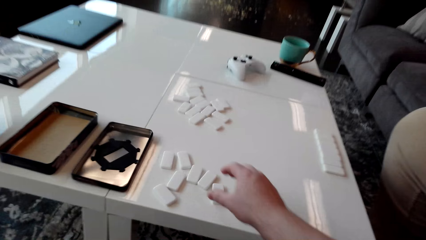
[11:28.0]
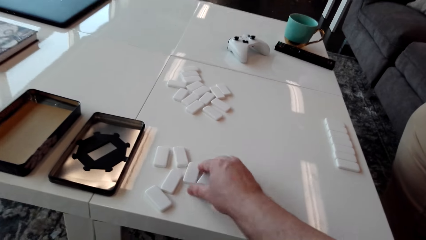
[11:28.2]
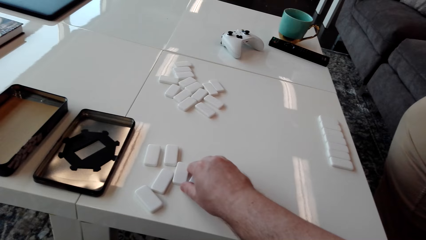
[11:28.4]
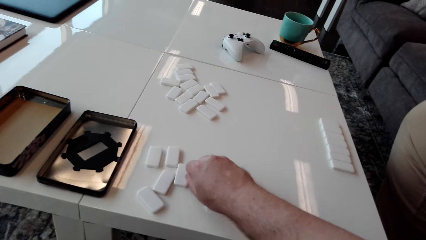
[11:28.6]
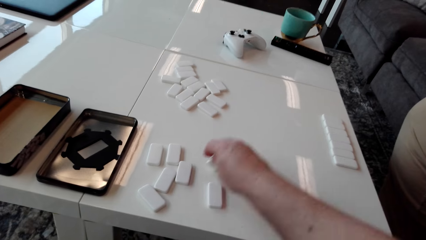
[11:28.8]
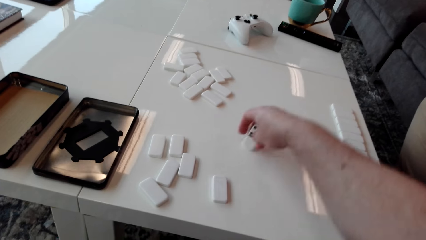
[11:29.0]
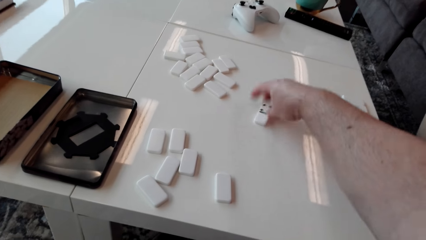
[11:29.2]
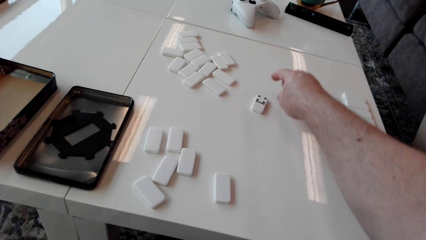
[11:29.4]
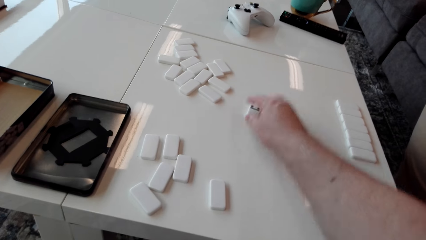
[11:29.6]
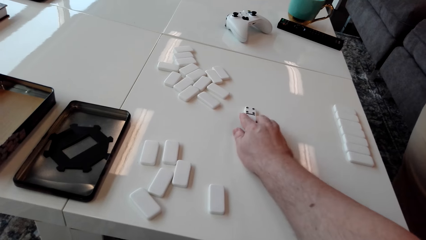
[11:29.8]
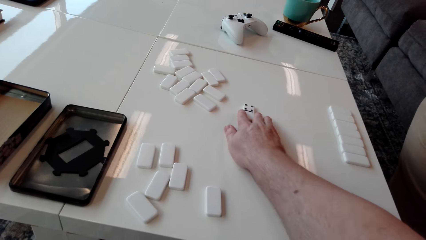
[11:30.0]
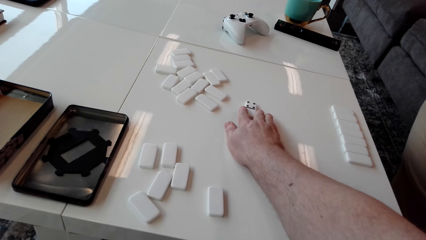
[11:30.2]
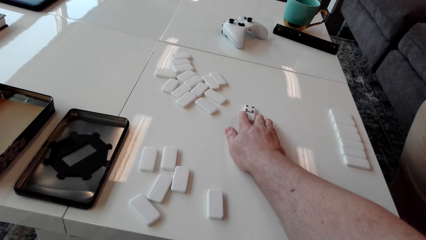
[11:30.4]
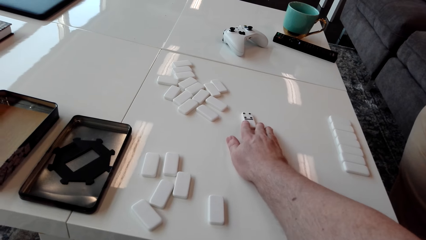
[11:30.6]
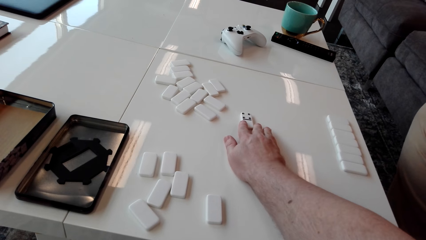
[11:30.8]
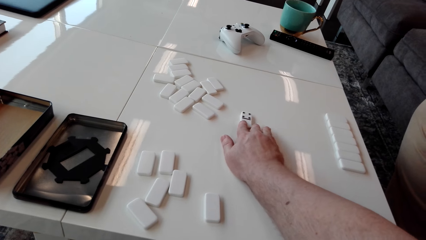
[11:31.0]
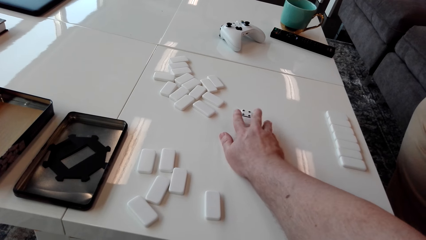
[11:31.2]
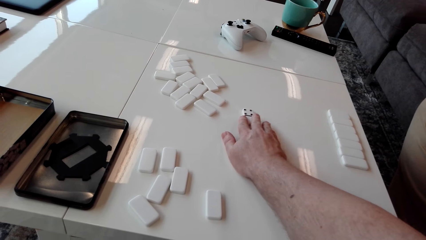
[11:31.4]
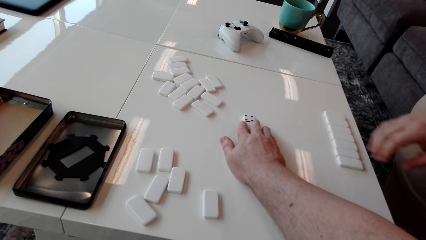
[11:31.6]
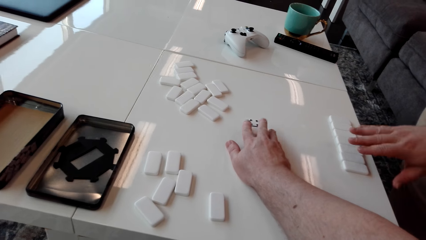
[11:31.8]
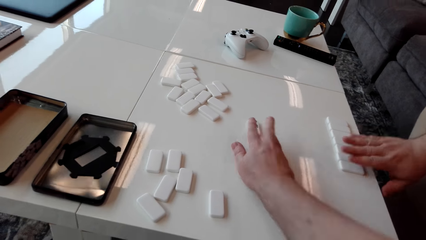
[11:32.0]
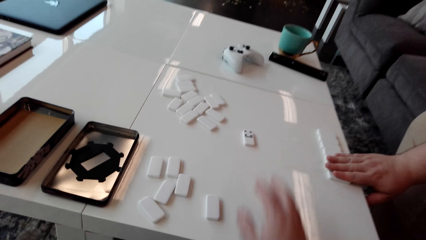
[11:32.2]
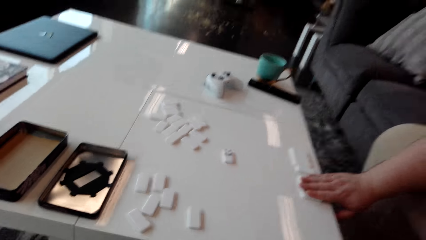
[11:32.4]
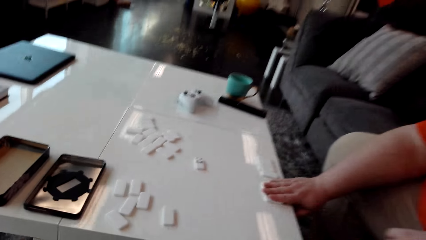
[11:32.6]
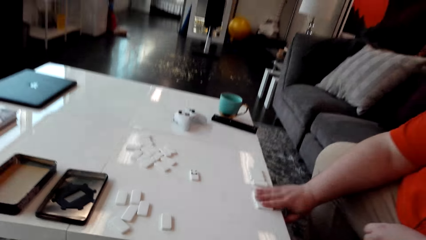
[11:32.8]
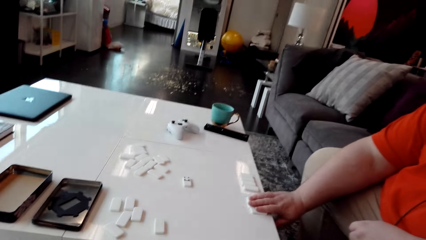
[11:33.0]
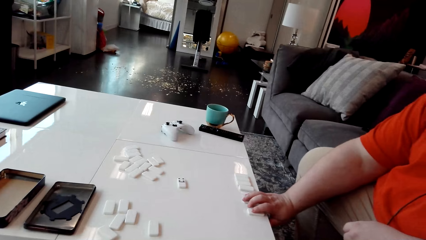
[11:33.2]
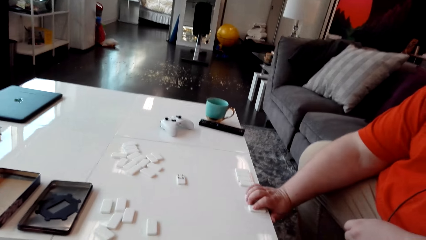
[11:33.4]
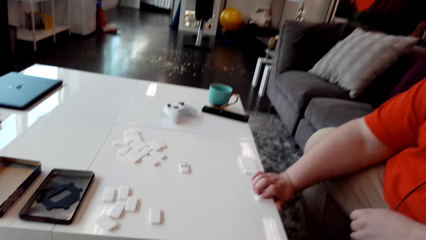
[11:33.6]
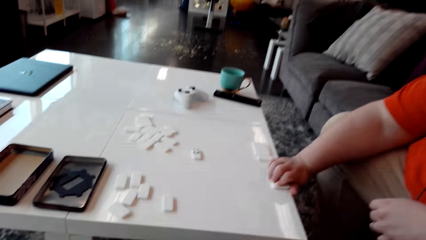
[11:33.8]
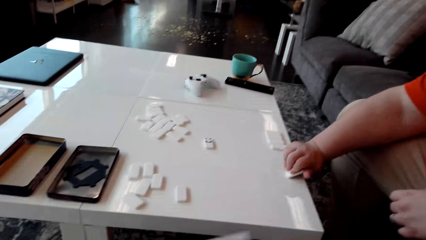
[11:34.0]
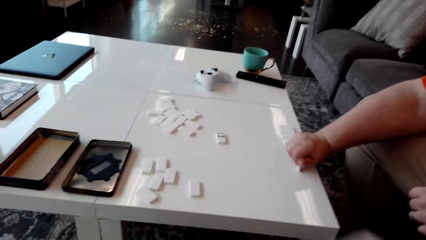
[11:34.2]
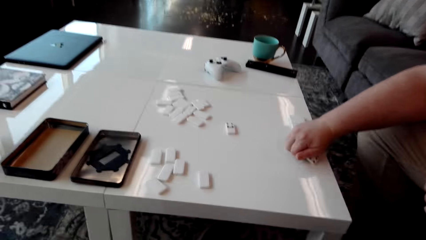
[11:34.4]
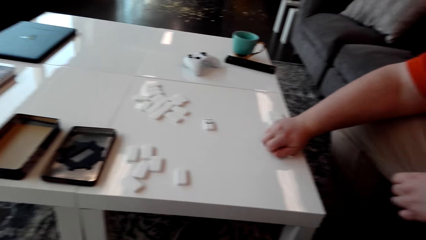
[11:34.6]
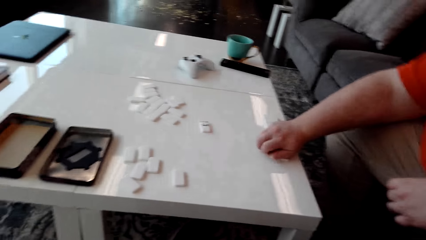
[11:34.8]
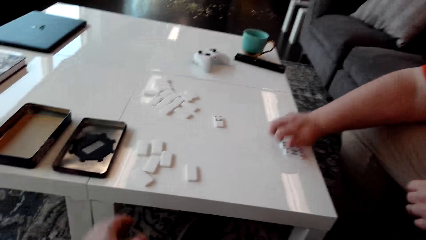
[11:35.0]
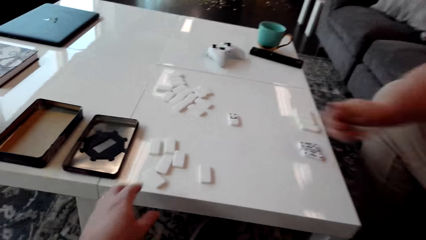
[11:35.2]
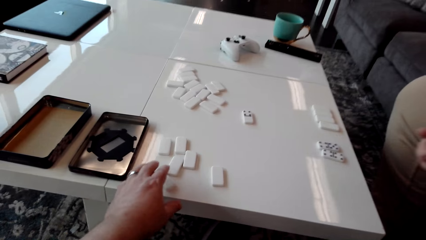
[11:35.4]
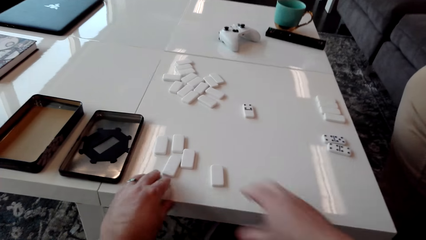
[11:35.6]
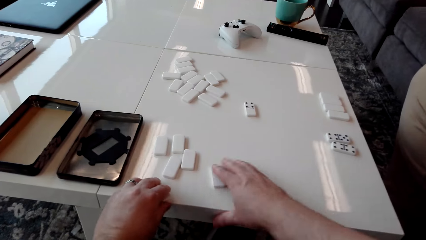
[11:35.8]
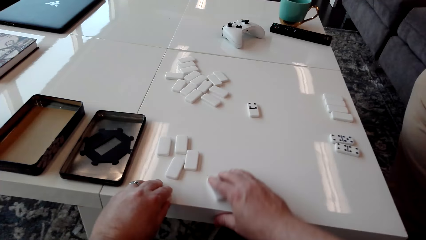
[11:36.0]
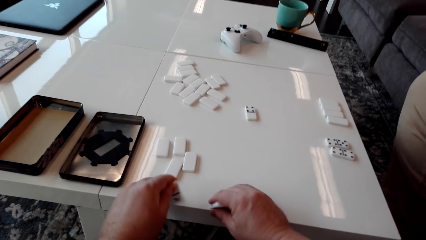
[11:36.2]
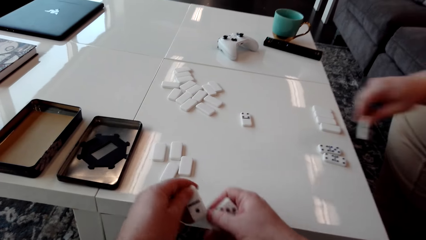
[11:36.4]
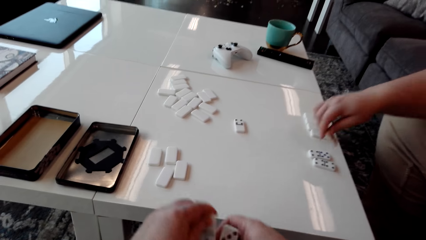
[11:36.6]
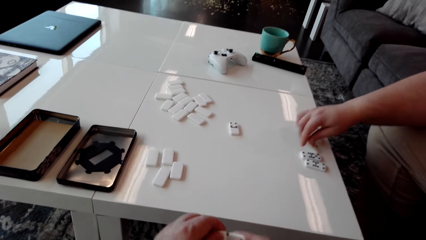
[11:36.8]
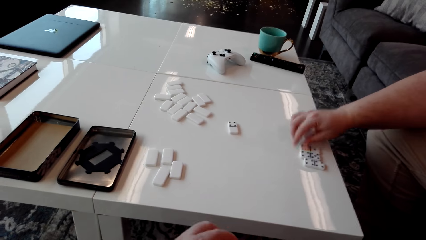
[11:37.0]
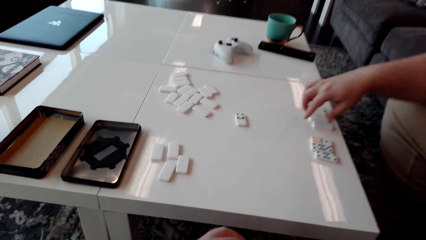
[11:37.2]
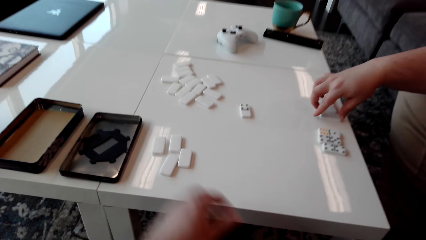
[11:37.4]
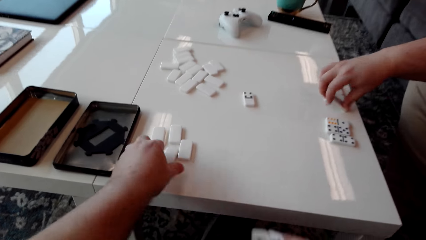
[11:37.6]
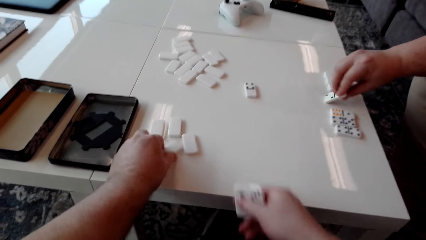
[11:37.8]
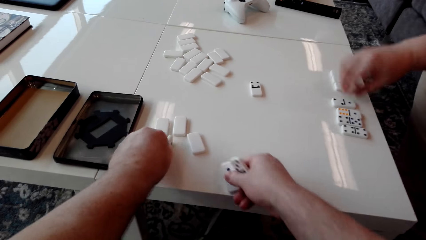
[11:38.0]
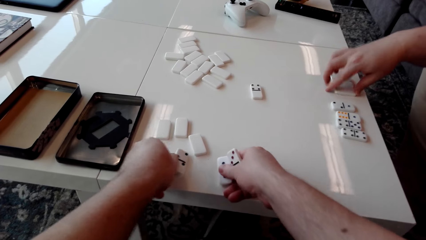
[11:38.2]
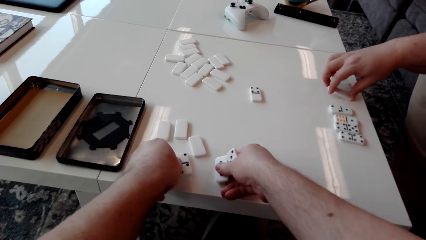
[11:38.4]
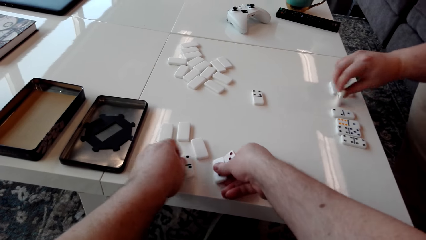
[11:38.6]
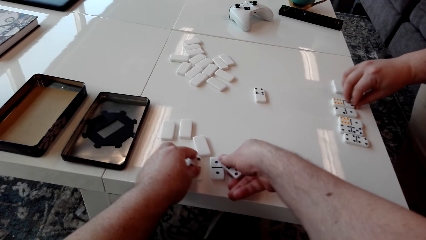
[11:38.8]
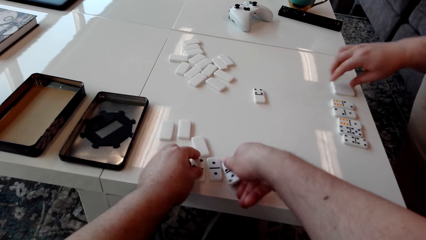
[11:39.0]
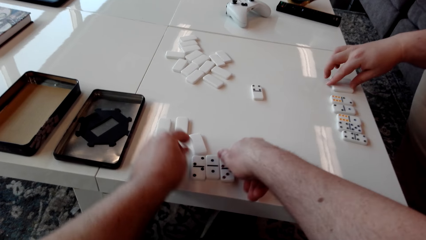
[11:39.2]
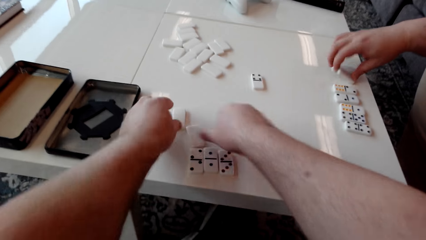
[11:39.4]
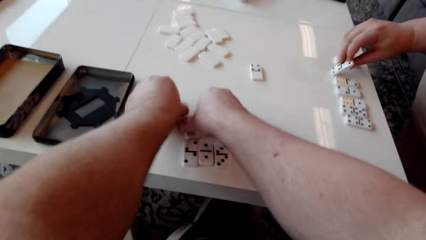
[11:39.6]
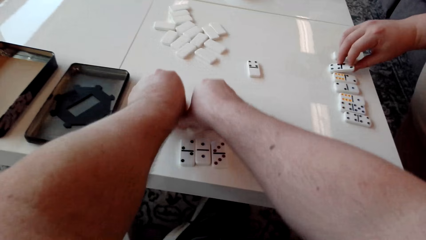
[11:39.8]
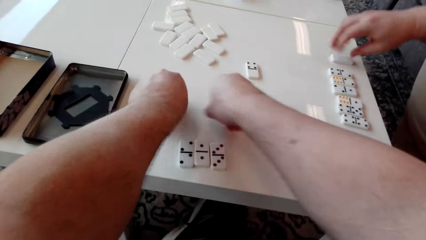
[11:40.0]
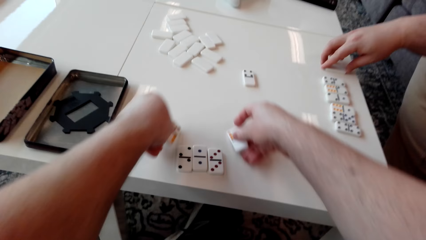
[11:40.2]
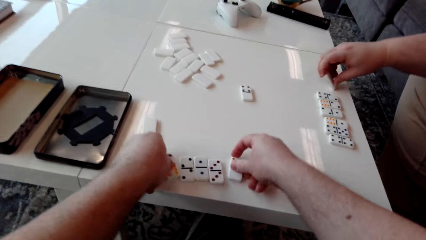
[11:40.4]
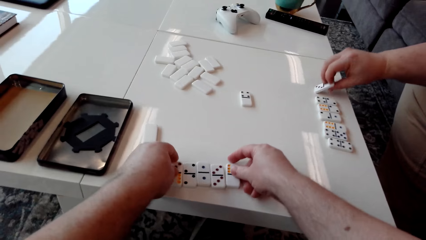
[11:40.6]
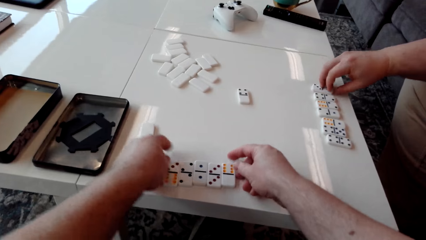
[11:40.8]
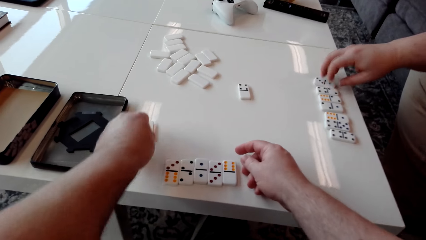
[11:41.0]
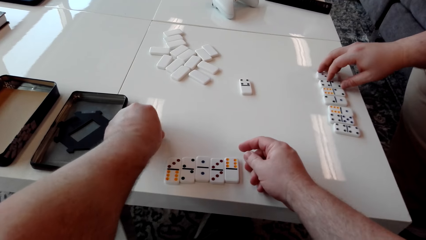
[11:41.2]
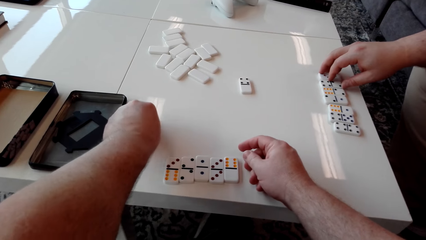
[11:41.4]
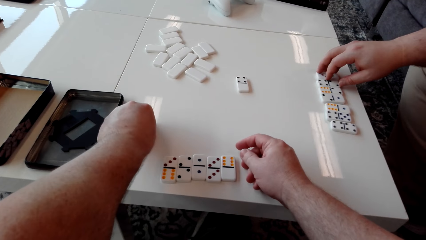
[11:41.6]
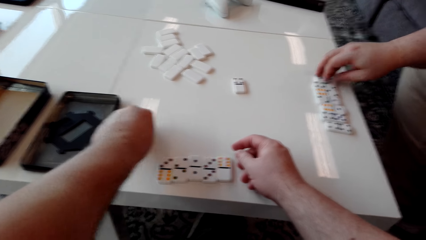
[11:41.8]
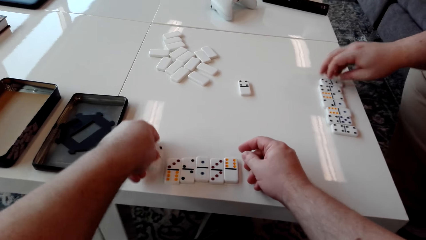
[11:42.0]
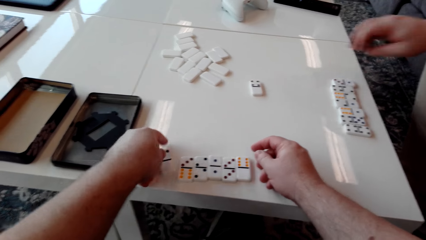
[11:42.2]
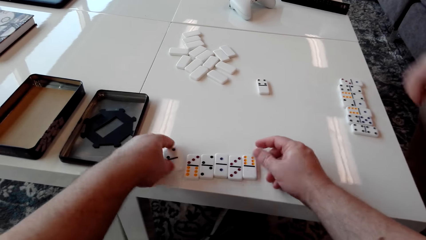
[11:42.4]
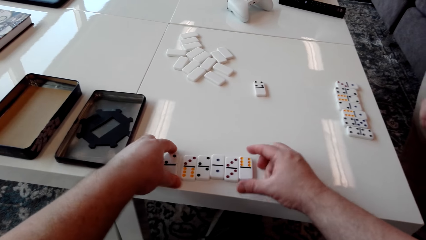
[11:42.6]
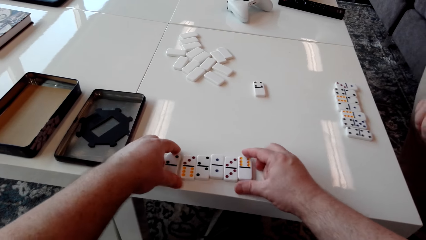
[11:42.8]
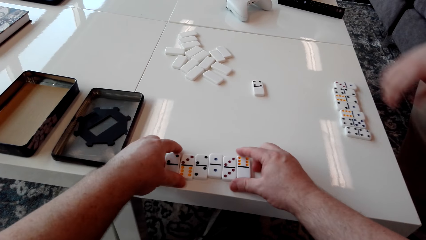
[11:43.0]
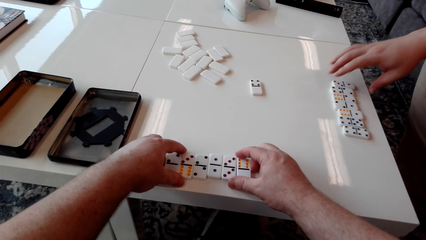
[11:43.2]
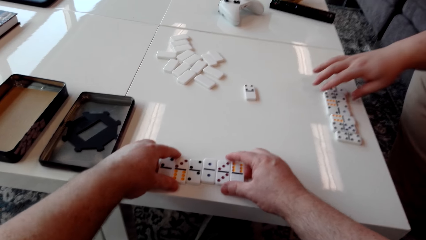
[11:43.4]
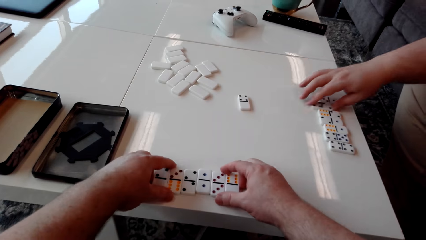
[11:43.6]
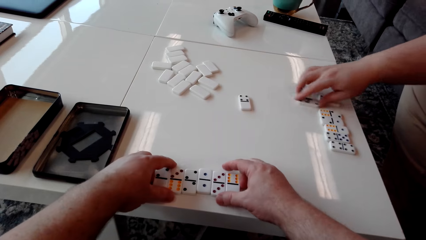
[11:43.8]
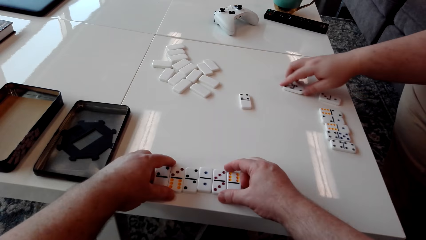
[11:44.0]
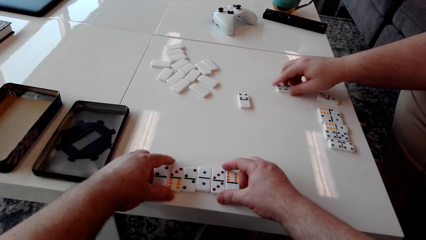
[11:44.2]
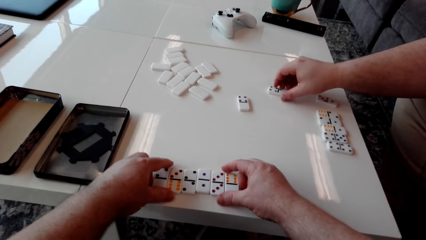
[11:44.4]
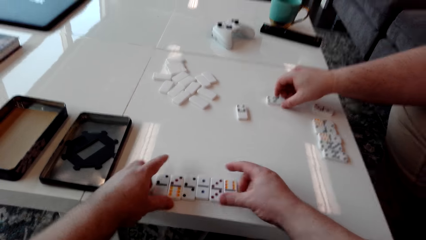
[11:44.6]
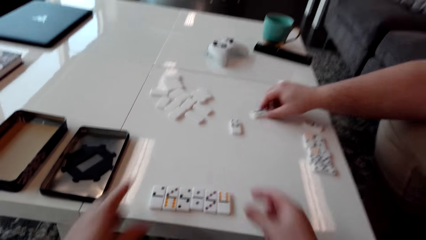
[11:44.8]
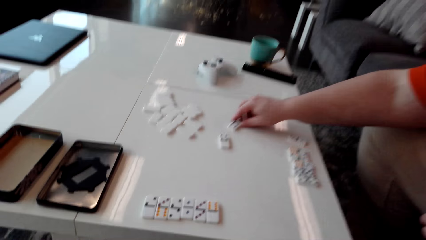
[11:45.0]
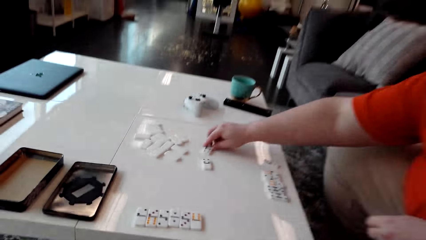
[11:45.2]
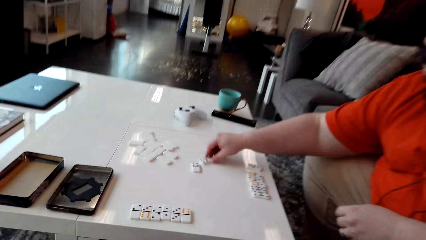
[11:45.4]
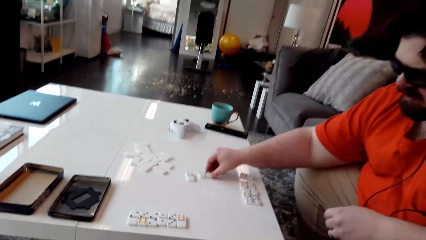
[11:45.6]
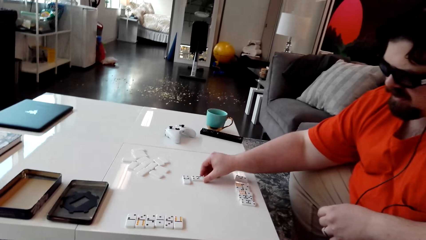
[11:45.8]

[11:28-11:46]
The camera wearer picks up a domino tile or piece. They drop the domino tile on the table and drag the domino tile on the table. A man turns domino pieces on the table and touches the domino tiles. The camera wearer picks up a domino tile. They do it again. The man puts a domino tile on the table. The man turns domino pieces on the table. The camera wearer turns a domino piece on the table and places domino pieces on the table. The man turns another domino tile. The camera wearer turns domino pieces on the table. The man turns another domino tile. The camera wearer picks up two domino tiles and puts the domino tiles on the table. The man turns another domino tile. The camera wearer picks up a domino tile and puts the domino tile on the table. The man moves a domino piece on the table. The camera wearer arranges domino tiles.
